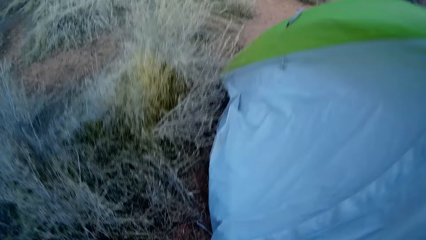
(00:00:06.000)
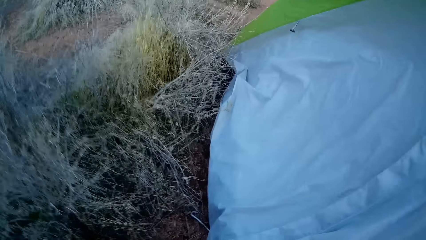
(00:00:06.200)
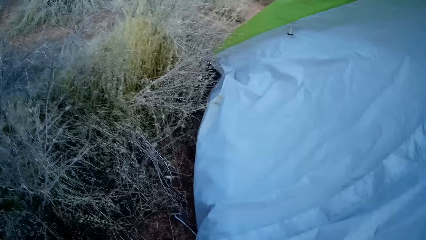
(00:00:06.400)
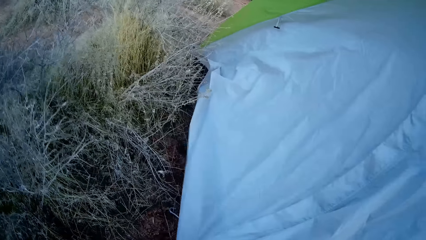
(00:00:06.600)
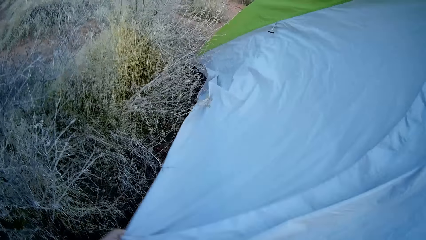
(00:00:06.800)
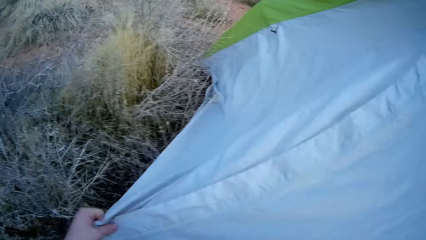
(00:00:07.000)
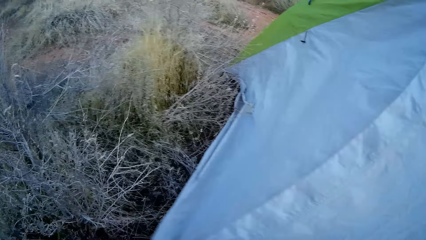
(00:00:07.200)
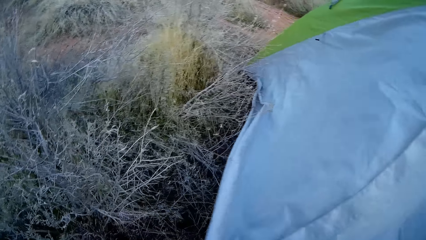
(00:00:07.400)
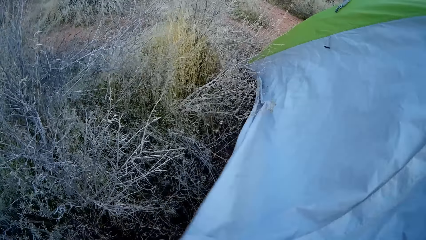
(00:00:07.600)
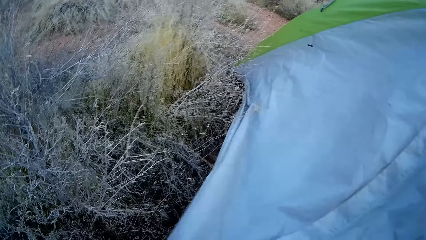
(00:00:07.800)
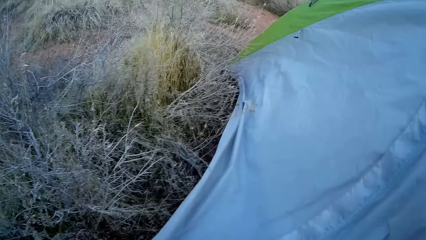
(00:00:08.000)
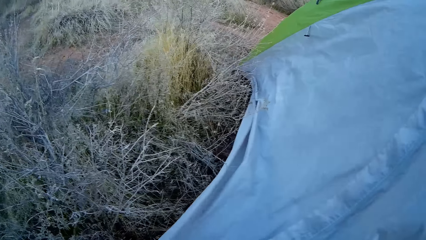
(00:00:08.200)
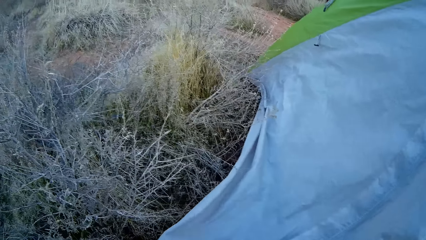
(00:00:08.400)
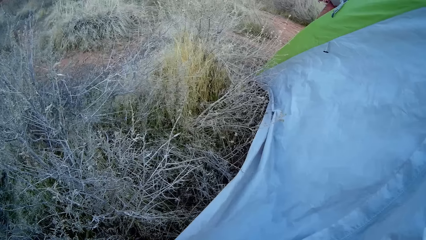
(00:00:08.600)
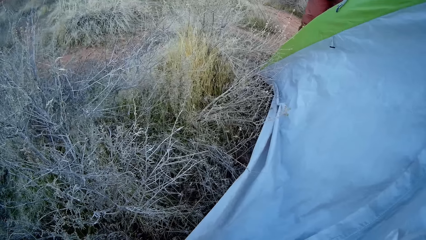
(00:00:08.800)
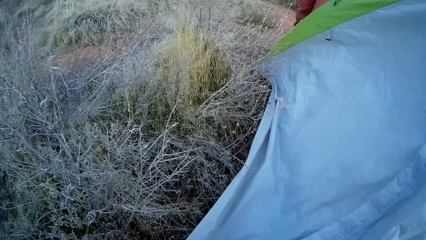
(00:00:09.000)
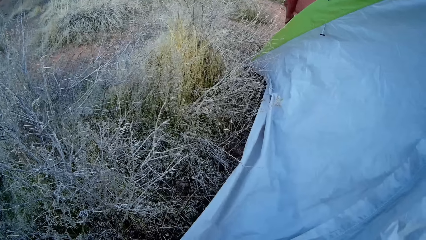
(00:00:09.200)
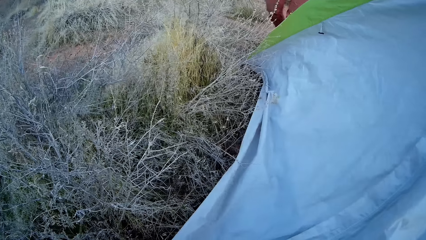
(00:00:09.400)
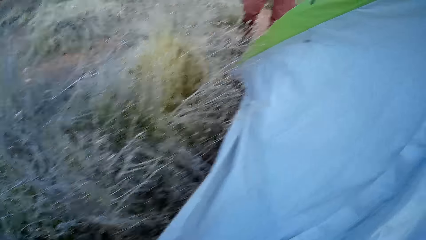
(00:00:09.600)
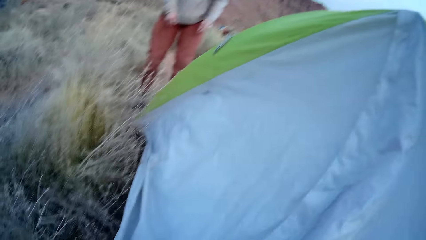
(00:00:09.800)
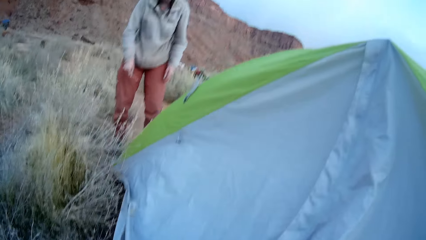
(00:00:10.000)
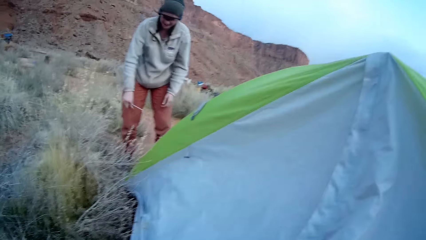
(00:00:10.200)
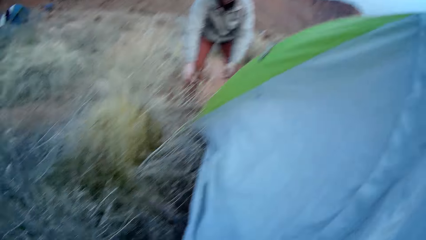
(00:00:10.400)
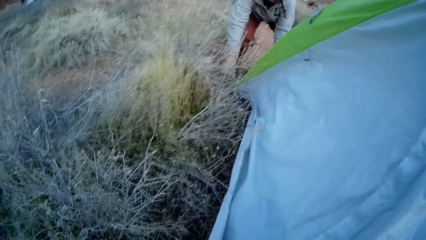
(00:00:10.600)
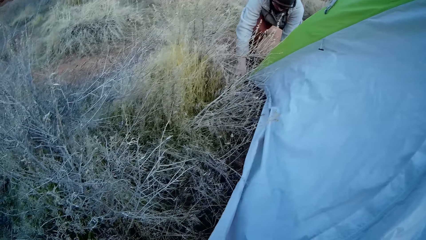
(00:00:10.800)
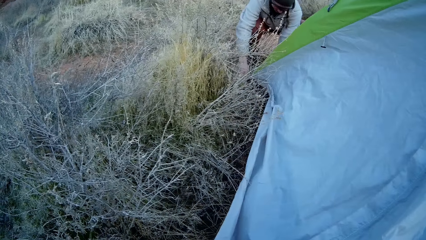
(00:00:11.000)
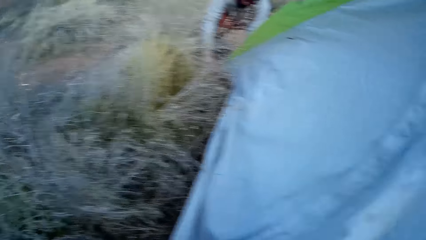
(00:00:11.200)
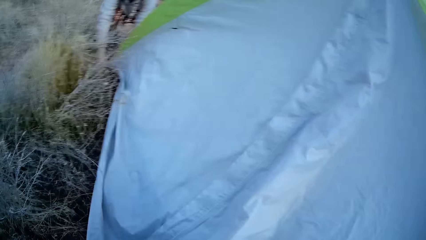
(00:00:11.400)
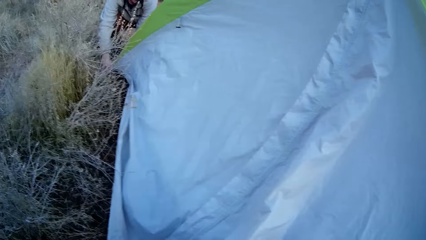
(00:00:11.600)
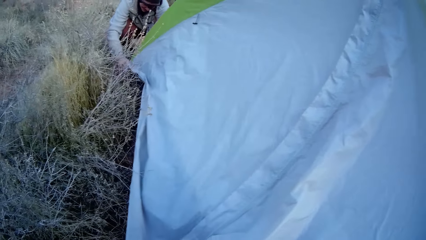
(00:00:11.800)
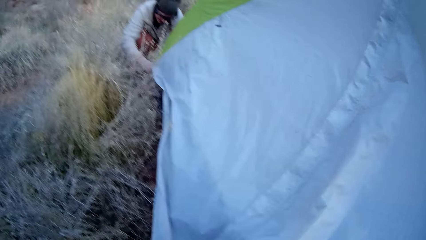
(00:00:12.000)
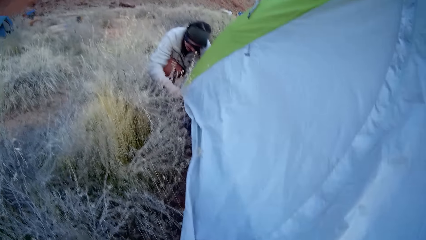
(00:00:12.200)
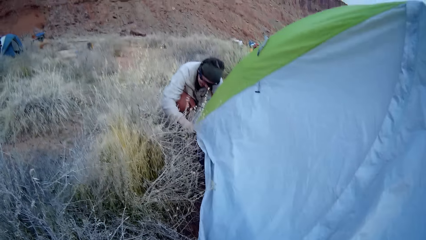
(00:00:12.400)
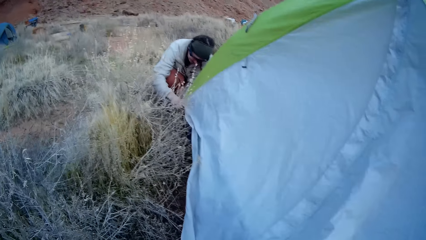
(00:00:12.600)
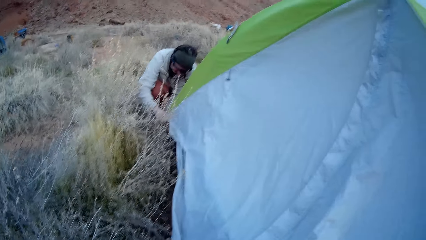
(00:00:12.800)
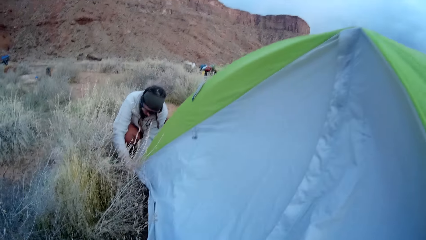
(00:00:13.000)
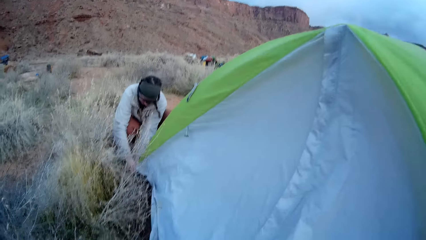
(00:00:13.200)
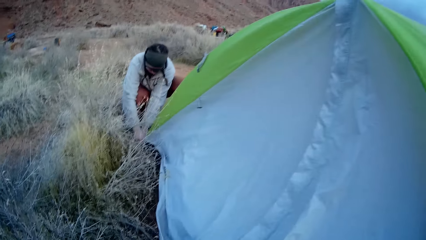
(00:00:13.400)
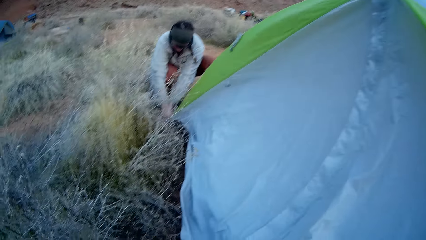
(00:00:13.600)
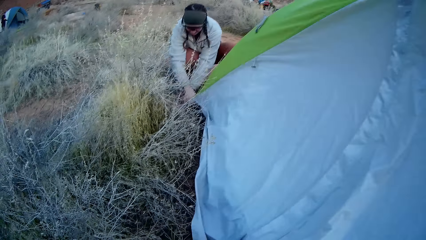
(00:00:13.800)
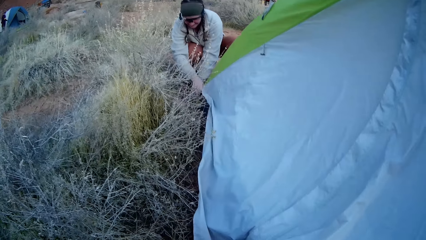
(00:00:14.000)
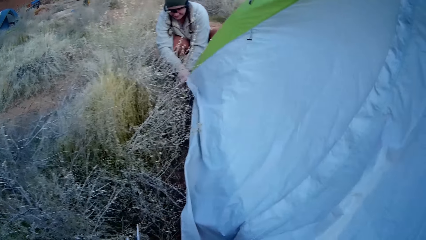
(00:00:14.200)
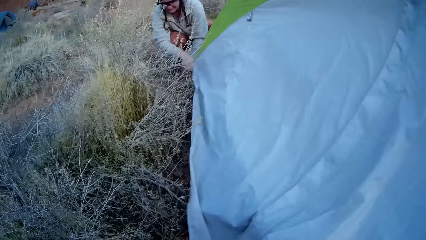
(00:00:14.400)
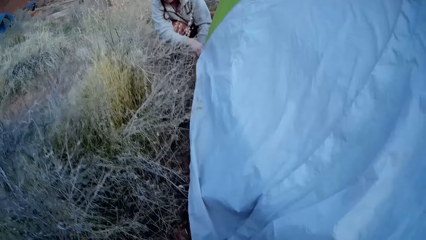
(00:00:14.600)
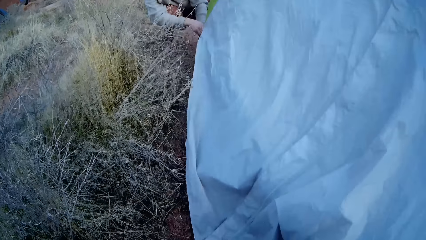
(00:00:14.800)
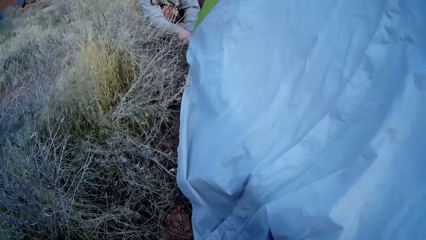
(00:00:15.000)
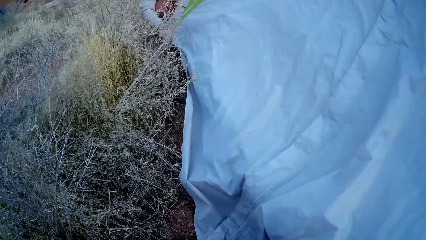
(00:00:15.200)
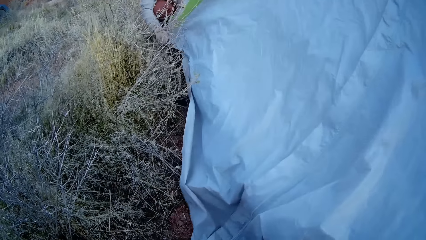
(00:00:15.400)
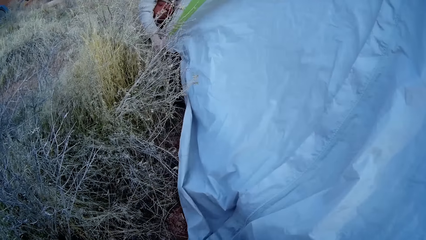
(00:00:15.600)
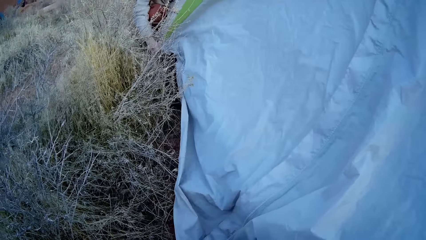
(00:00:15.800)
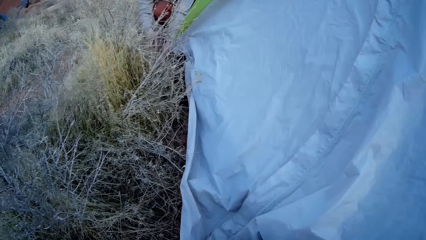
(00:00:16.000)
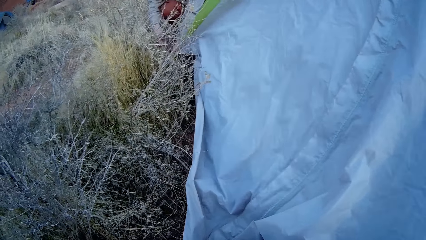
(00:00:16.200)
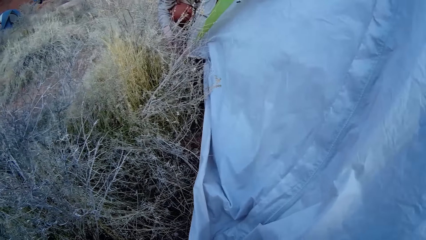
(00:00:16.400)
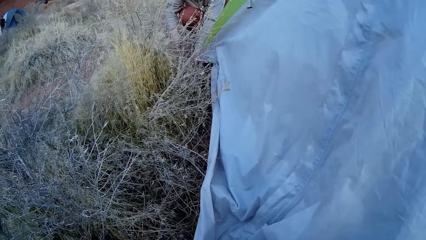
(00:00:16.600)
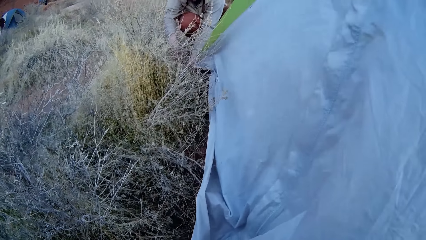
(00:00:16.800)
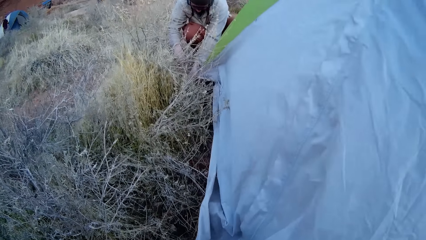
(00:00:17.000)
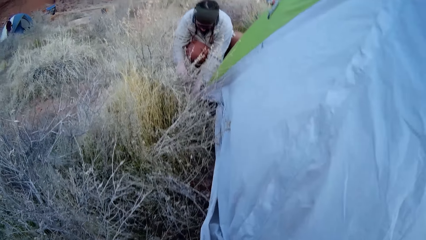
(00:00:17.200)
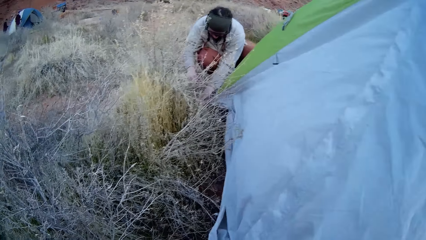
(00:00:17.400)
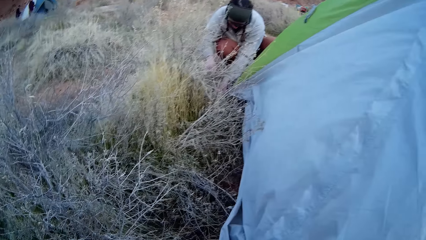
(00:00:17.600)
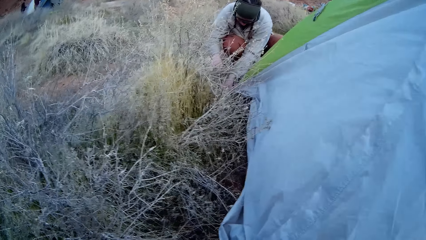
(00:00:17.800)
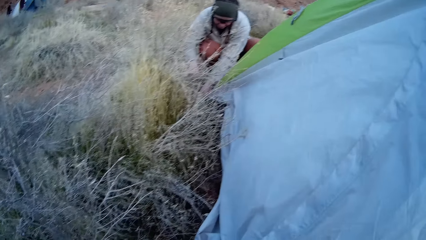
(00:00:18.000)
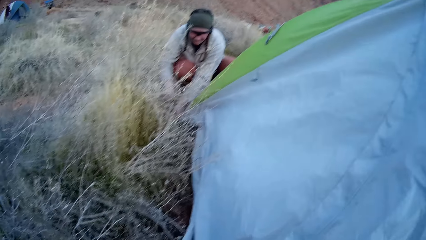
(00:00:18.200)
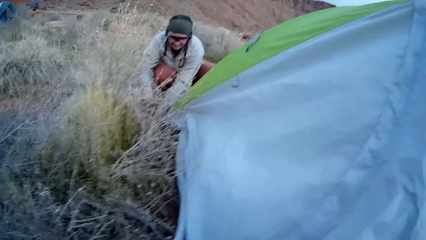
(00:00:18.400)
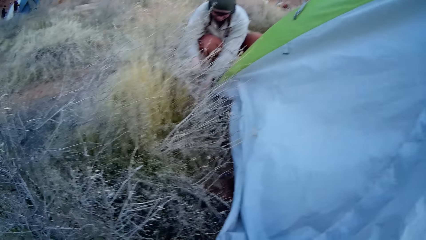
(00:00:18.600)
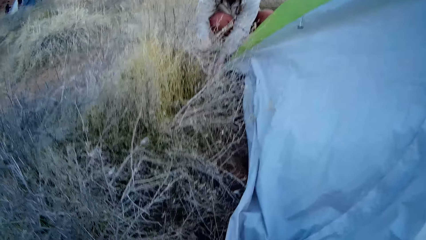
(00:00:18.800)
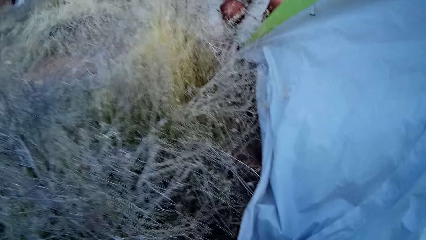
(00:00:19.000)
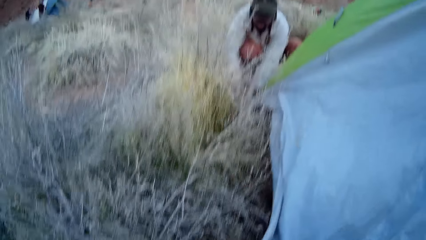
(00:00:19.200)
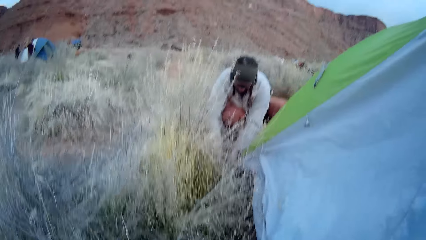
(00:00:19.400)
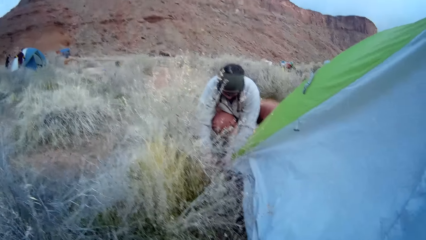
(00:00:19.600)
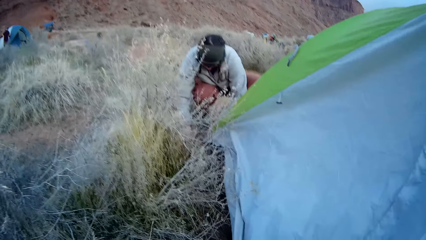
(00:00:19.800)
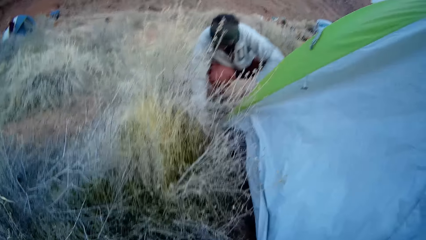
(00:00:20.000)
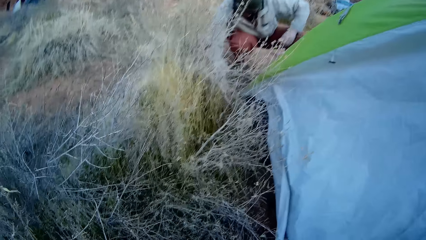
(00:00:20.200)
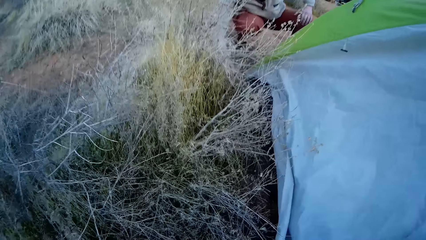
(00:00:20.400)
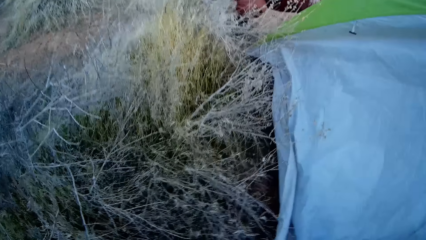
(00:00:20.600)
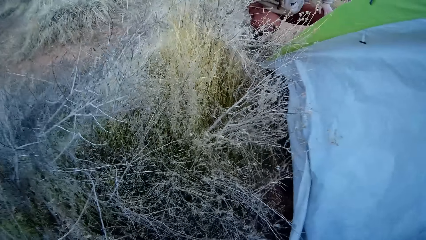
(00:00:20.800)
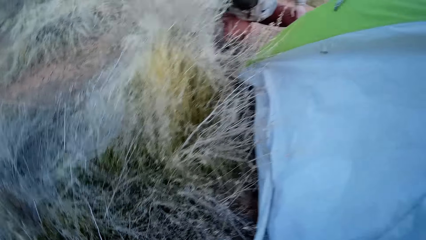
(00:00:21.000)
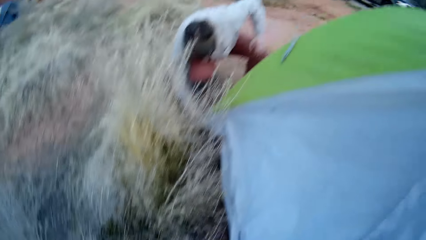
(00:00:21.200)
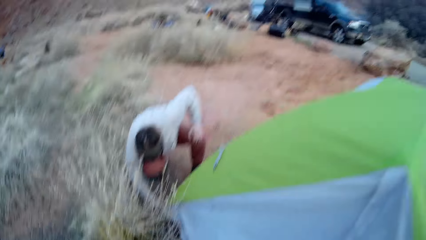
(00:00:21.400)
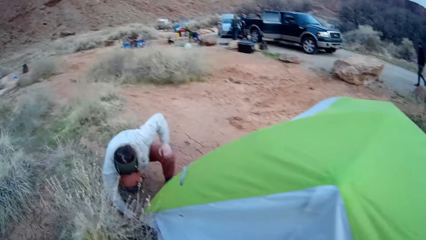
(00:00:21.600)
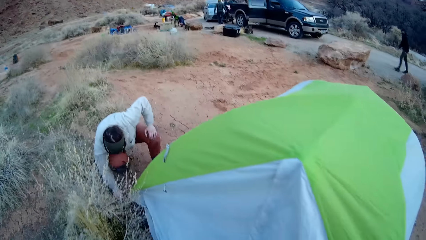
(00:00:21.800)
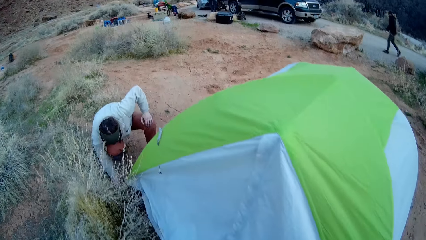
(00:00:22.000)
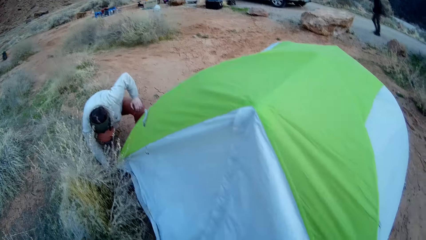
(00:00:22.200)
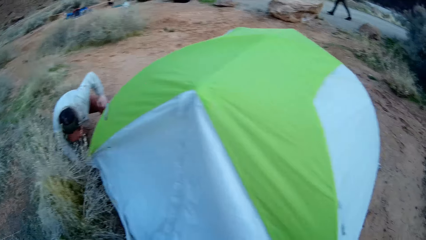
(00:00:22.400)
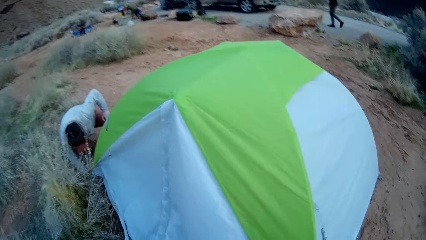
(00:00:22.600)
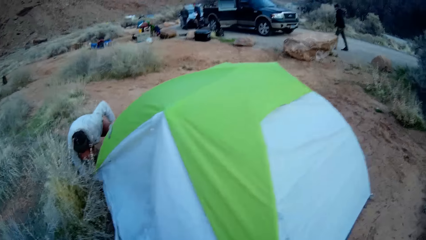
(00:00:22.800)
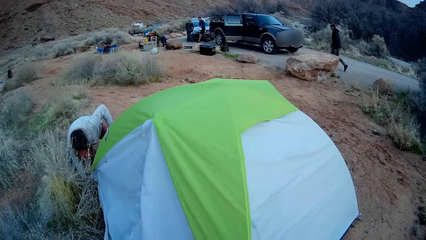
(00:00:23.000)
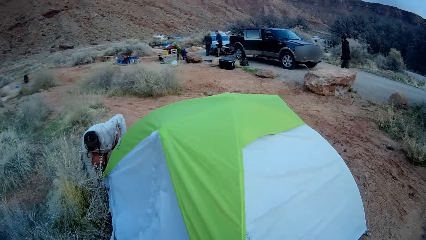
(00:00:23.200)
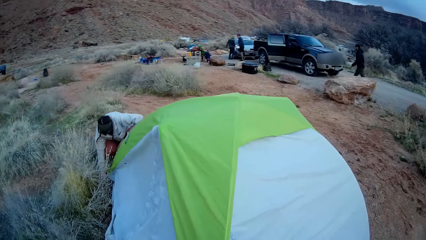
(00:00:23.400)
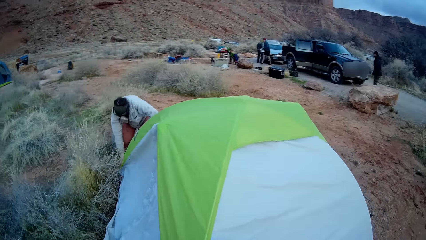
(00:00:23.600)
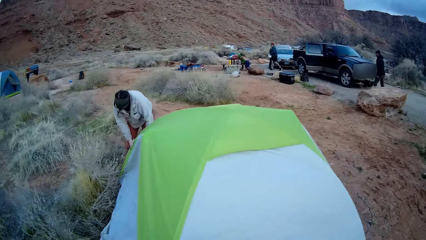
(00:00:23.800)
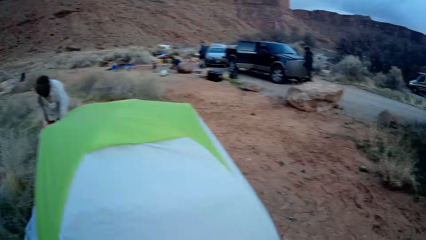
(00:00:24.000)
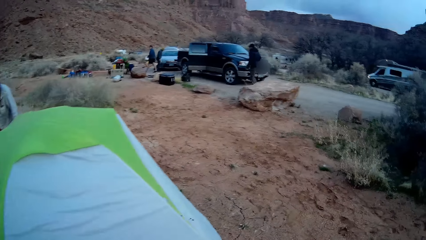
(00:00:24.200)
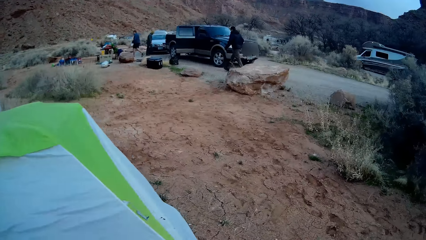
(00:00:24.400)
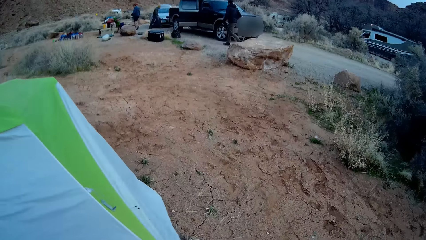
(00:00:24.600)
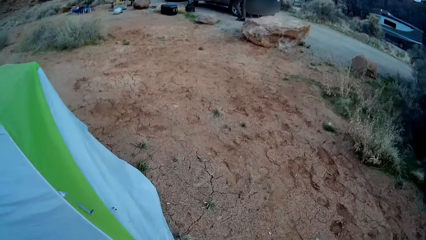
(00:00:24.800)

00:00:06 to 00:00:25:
The camera wearer pulls the flysheet. A person walks around. The person touches the peg loop.
